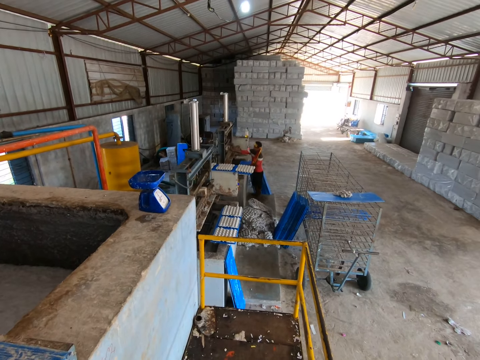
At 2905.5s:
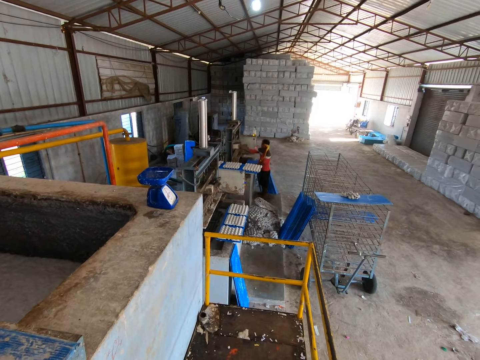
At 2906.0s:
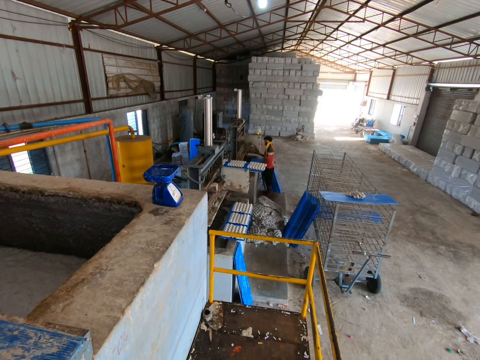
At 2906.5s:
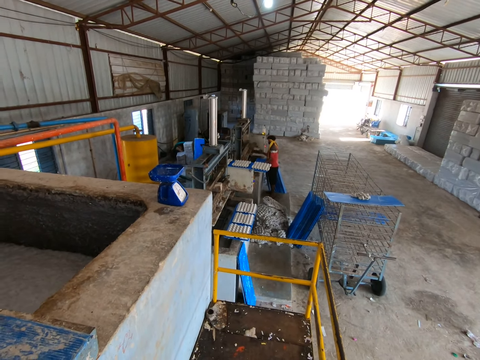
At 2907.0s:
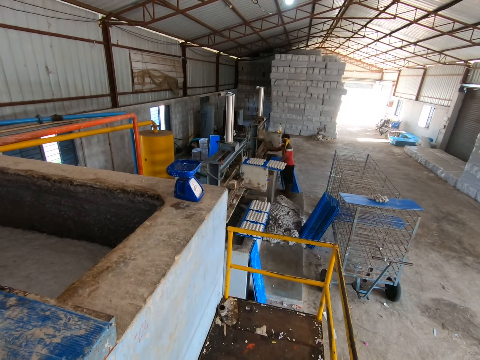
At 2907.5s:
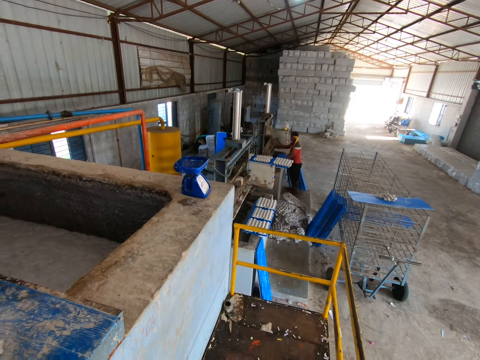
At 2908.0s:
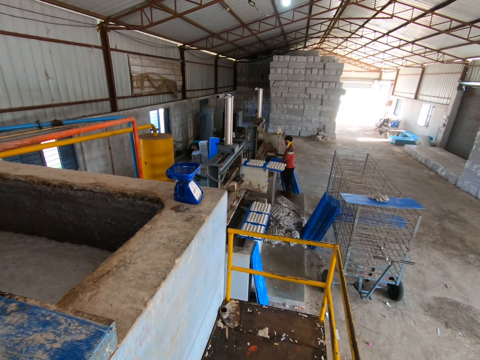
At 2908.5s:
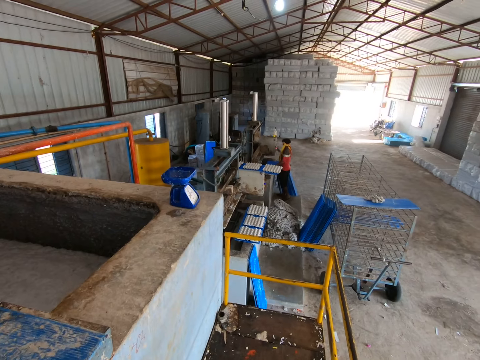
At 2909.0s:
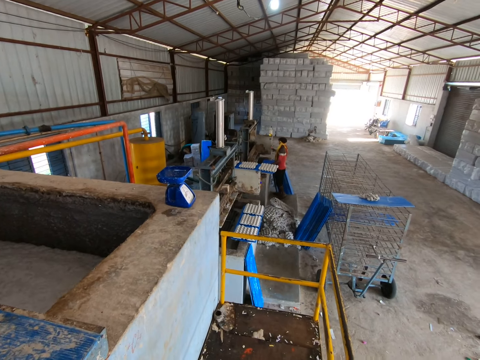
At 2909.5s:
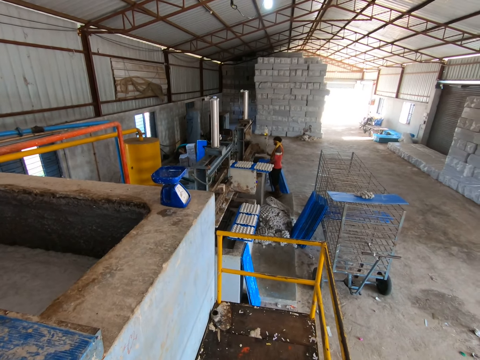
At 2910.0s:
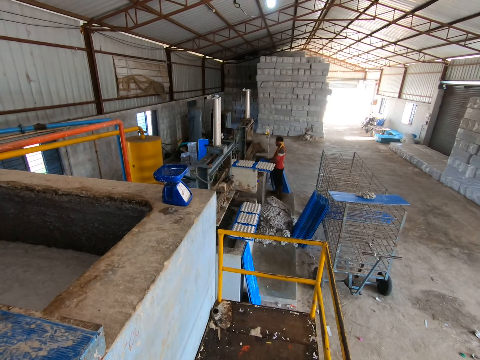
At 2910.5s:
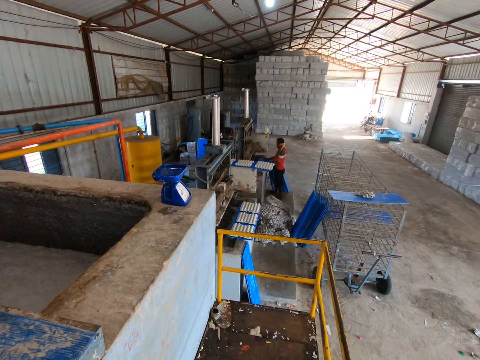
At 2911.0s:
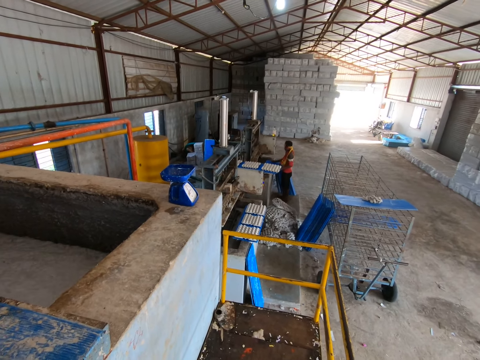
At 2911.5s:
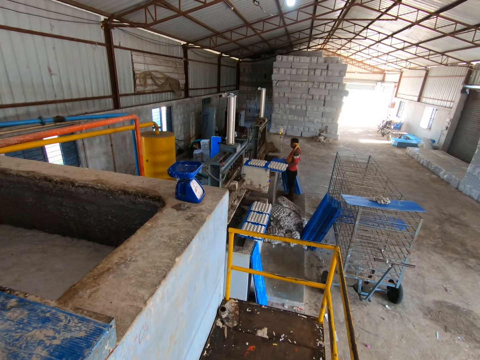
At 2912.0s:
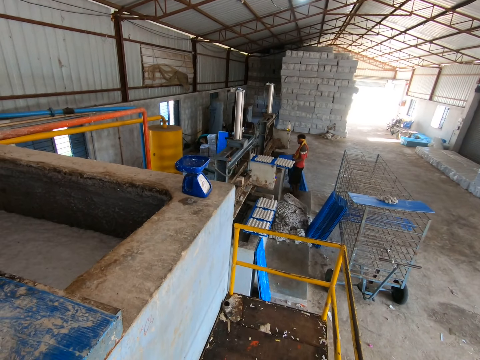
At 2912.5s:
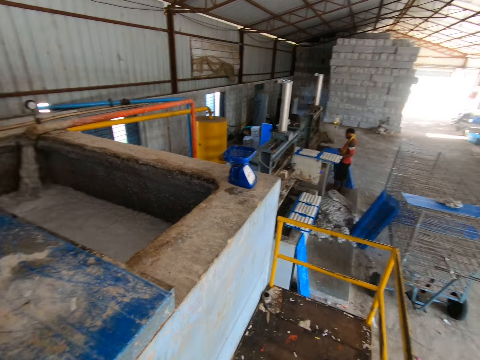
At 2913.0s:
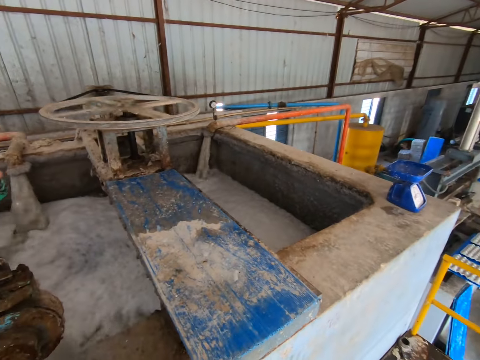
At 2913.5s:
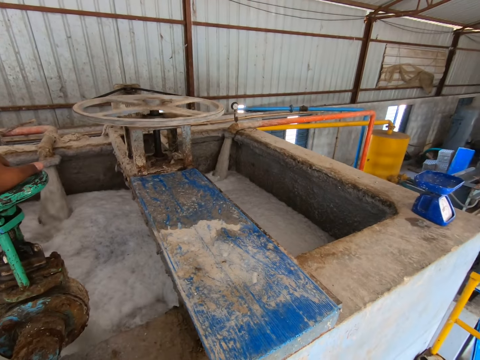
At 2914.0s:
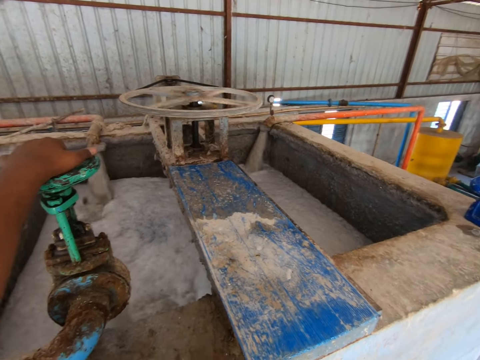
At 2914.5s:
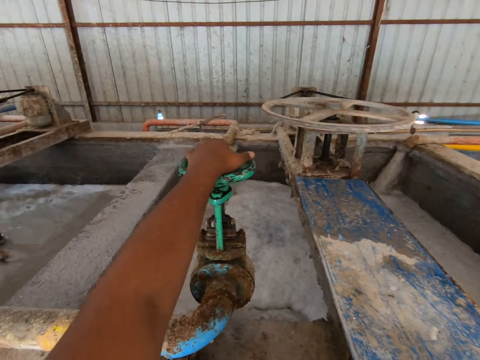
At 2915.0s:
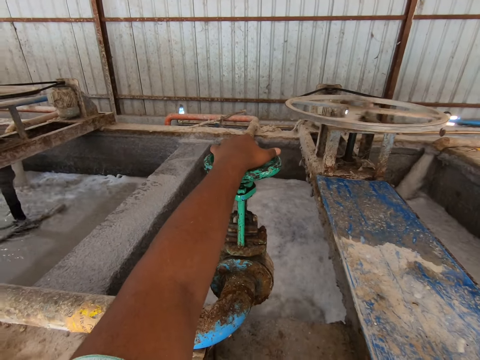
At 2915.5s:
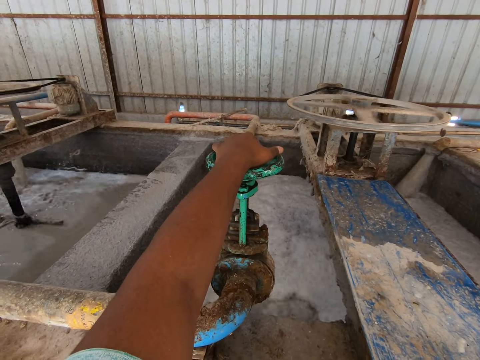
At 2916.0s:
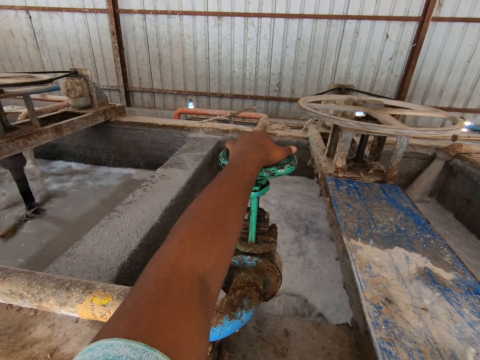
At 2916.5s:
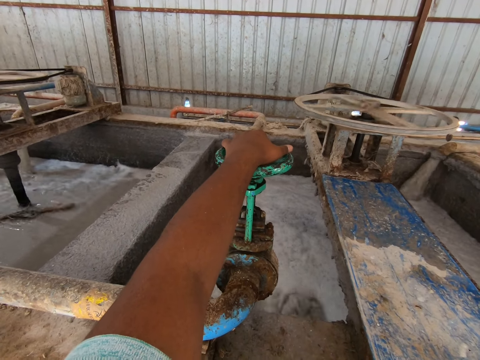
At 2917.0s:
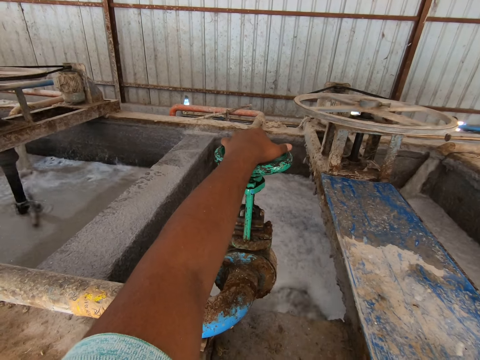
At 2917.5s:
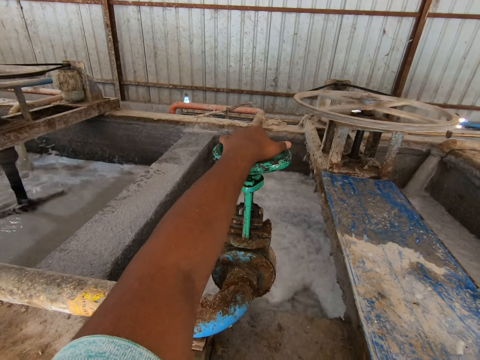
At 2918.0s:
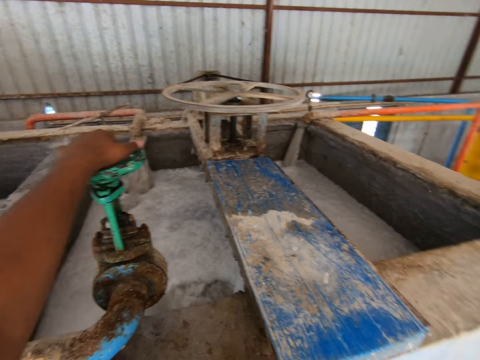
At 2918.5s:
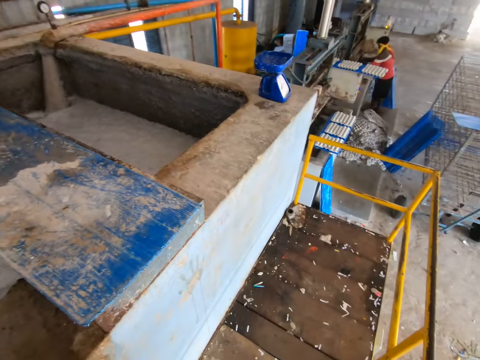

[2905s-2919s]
The man removes the wooden box from the egg tray making machine with his right hand. The man drops the wooden box by the side of the egg tray making machine with his right hand. The man operates the egg tray making machine with his right hand. The camera wearer holds the tap valve.

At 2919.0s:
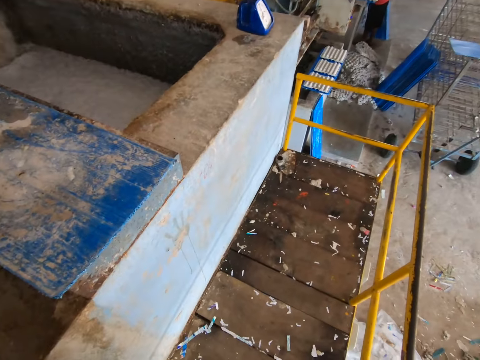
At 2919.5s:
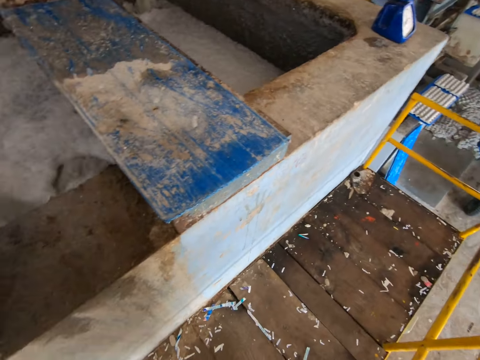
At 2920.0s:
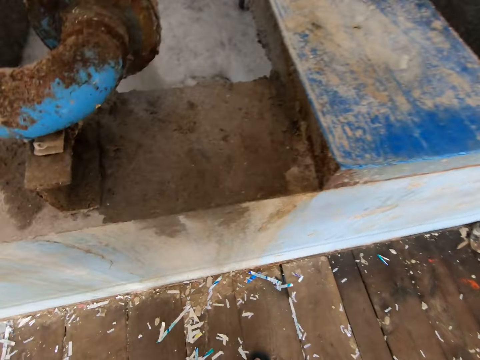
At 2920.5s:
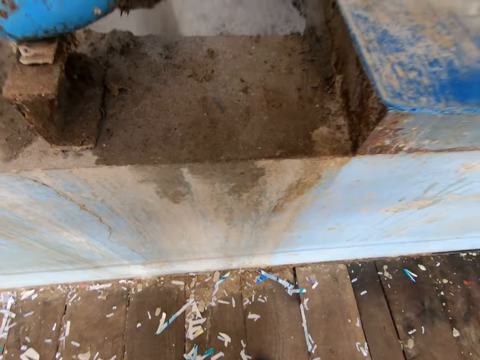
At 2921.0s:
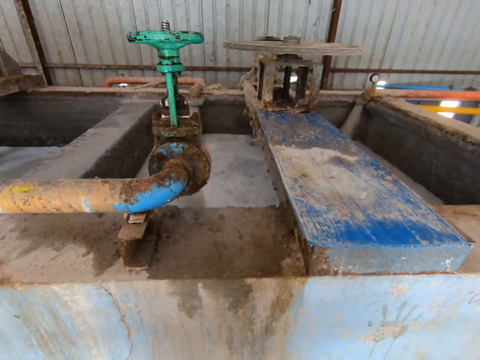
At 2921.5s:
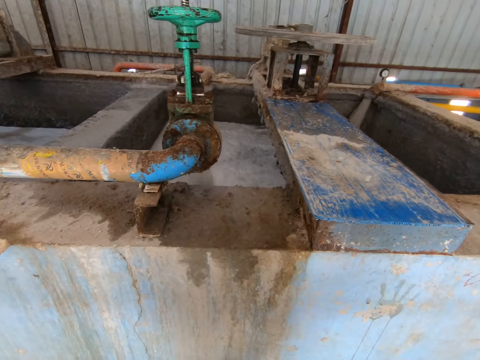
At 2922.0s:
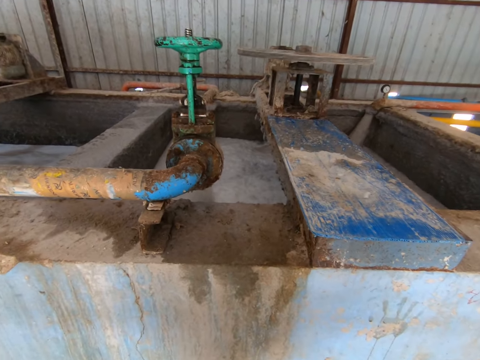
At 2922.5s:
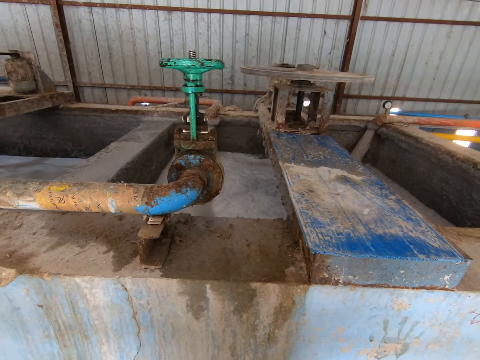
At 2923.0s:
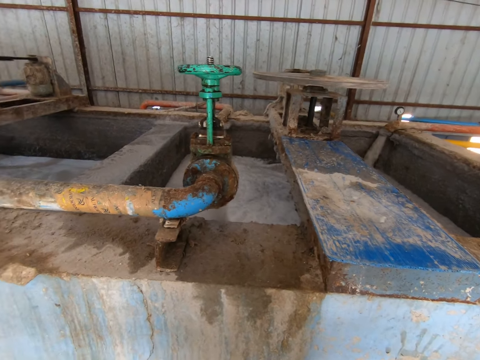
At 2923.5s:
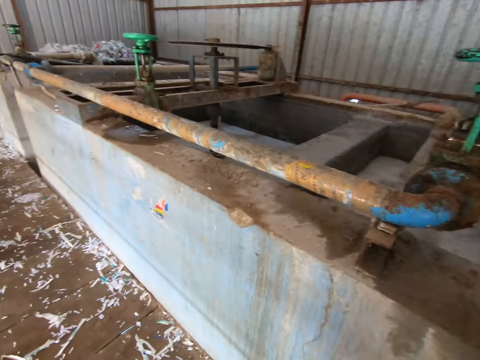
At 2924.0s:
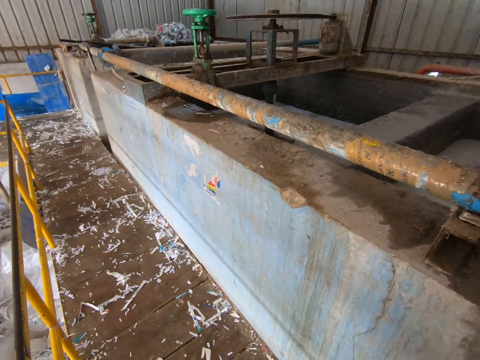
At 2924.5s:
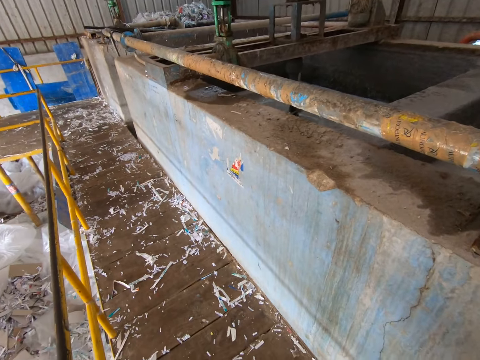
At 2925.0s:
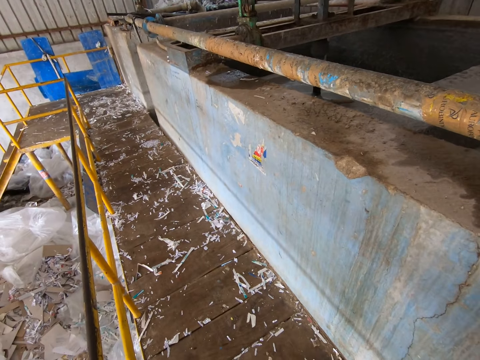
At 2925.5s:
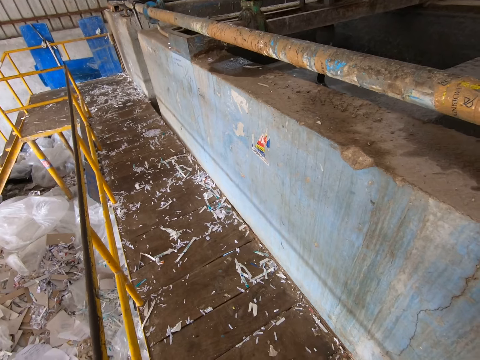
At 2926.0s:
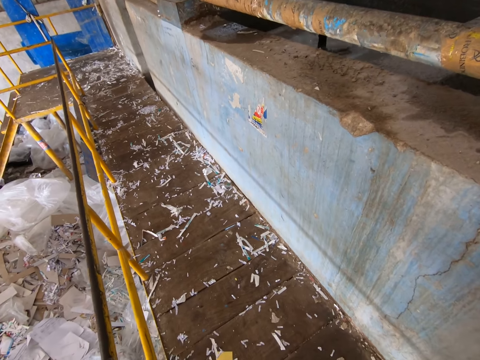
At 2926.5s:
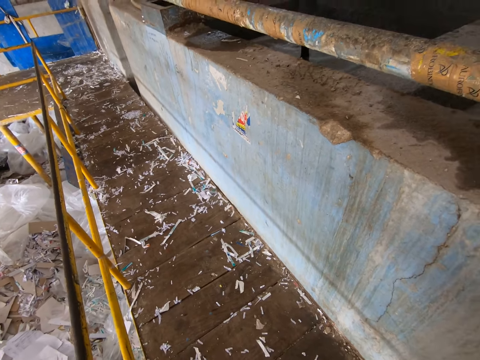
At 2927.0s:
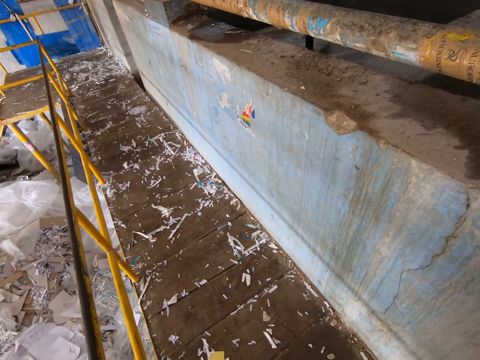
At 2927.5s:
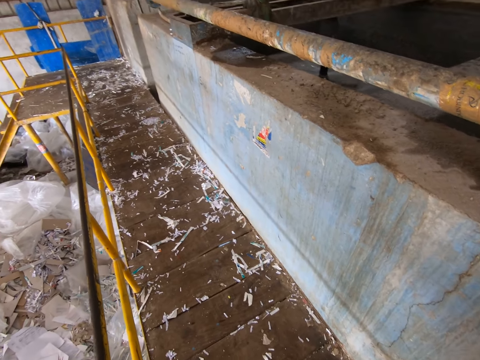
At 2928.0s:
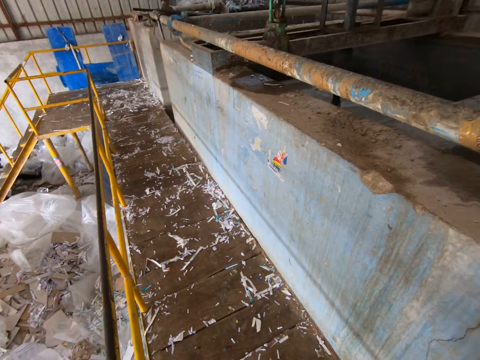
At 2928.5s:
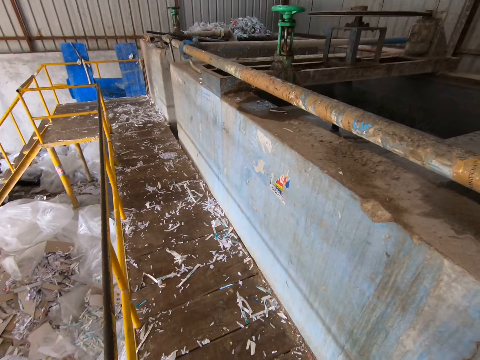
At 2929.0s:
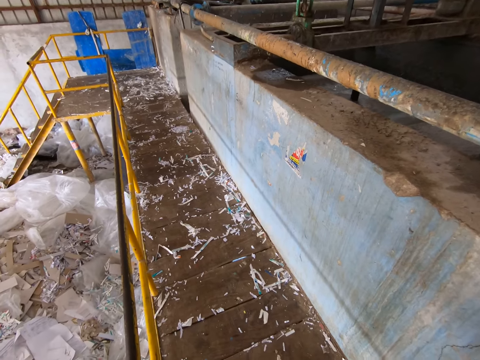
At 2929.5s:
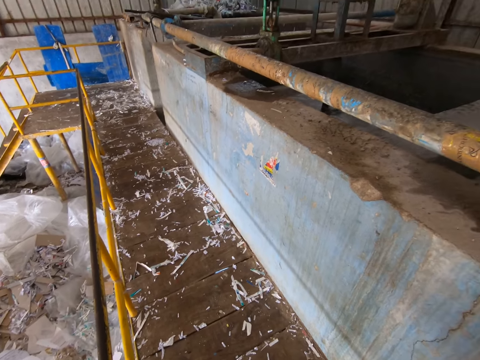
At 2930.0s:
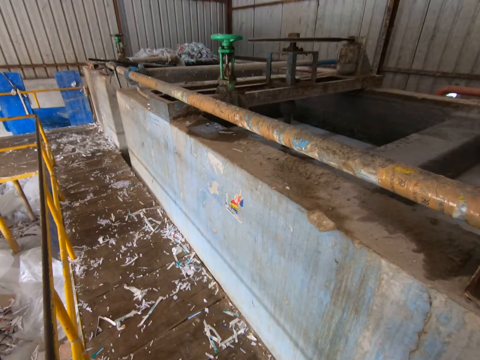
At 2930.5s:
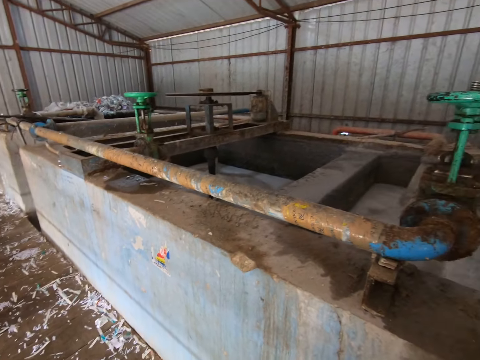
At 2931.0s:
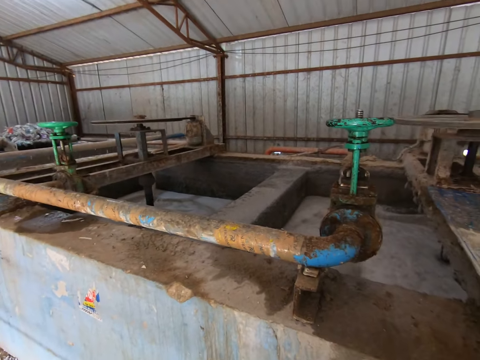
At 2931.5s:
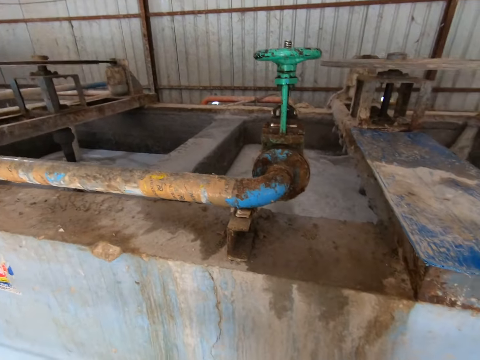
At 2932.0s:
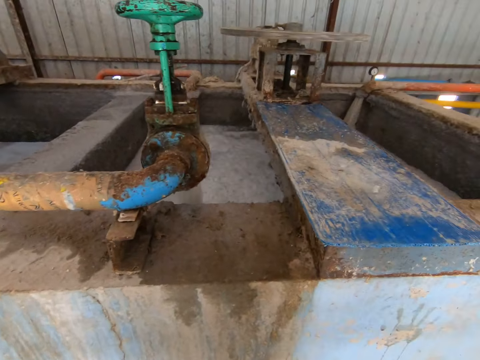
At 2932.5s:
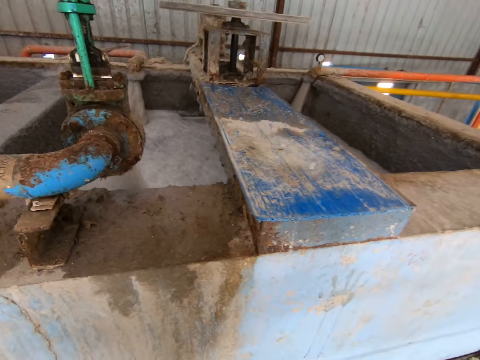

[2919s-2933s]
The camera wearer looks around the building.
